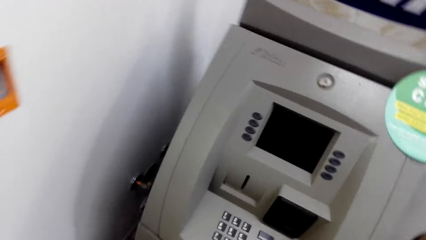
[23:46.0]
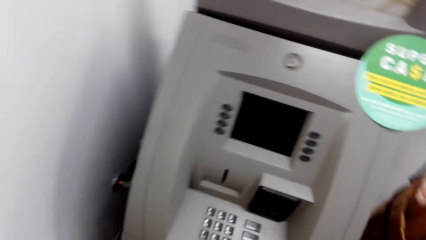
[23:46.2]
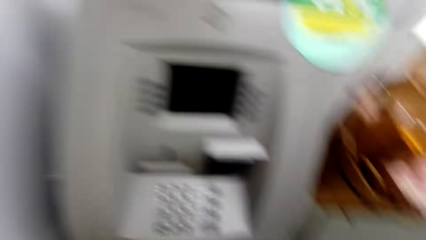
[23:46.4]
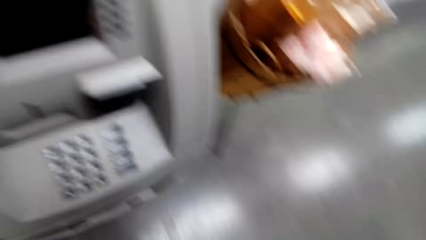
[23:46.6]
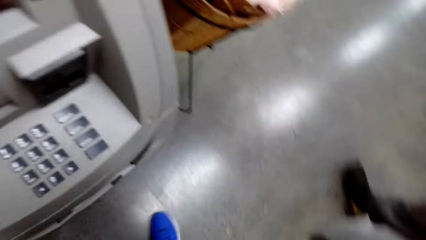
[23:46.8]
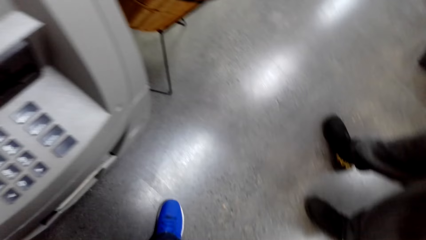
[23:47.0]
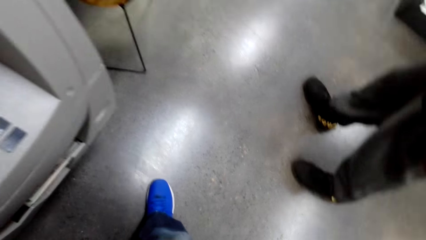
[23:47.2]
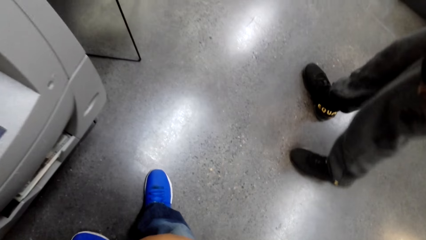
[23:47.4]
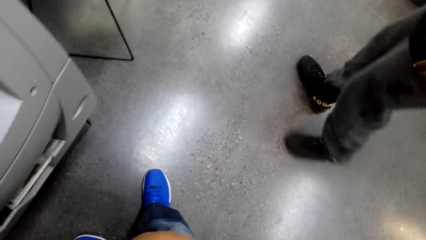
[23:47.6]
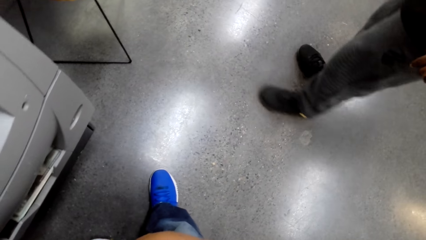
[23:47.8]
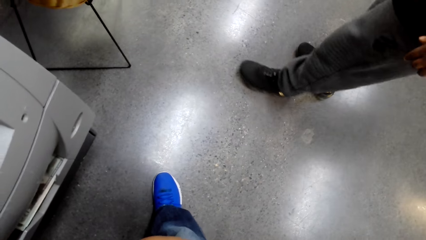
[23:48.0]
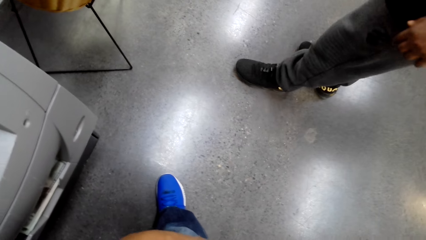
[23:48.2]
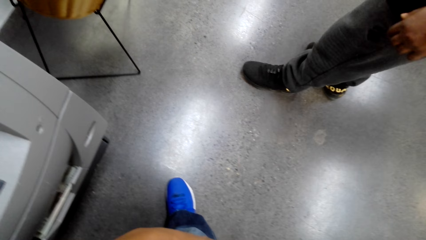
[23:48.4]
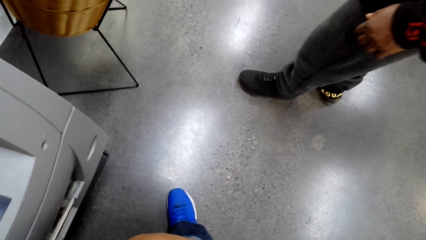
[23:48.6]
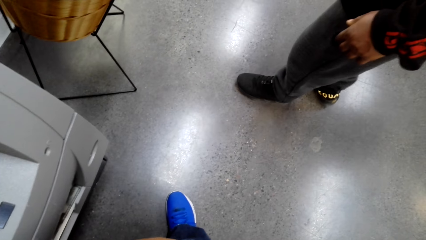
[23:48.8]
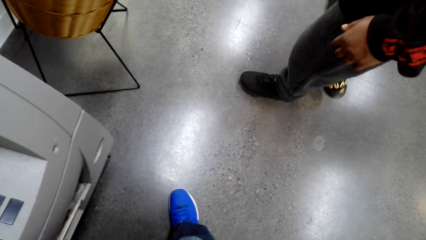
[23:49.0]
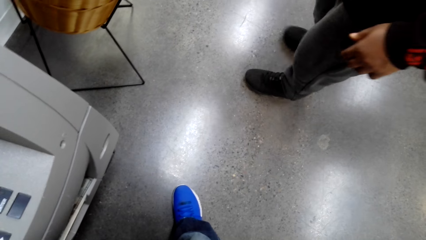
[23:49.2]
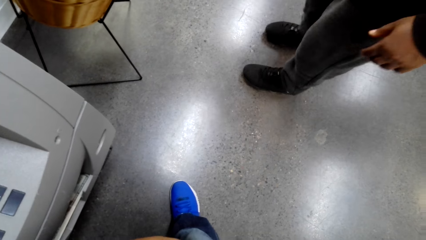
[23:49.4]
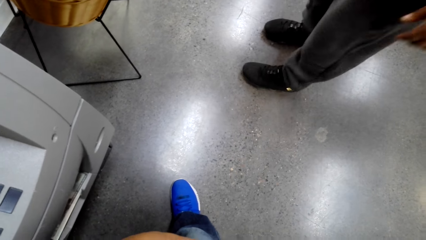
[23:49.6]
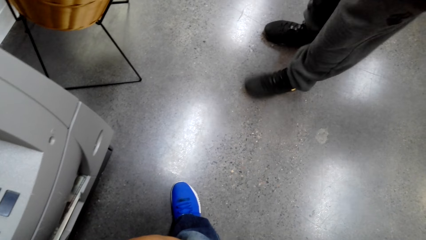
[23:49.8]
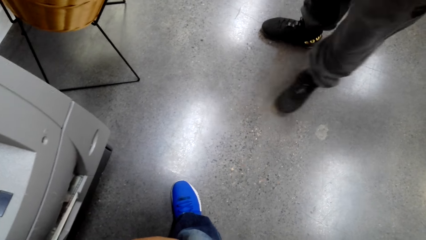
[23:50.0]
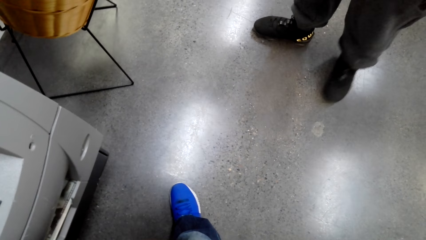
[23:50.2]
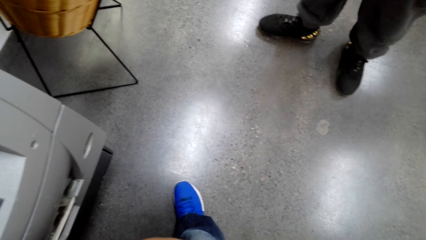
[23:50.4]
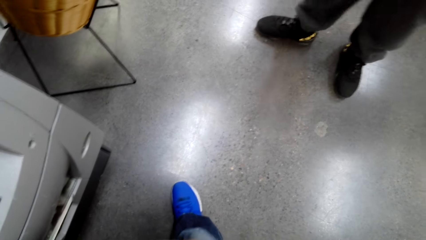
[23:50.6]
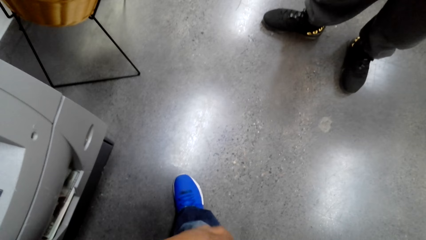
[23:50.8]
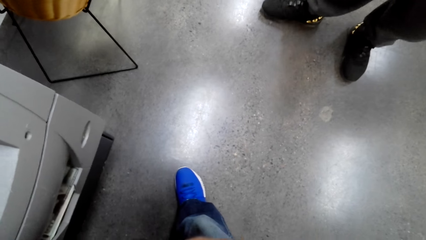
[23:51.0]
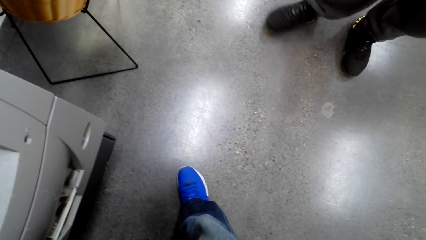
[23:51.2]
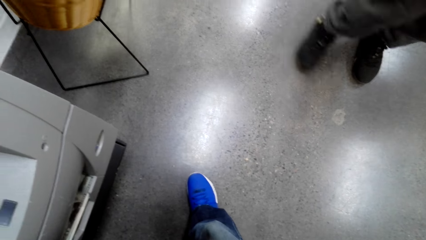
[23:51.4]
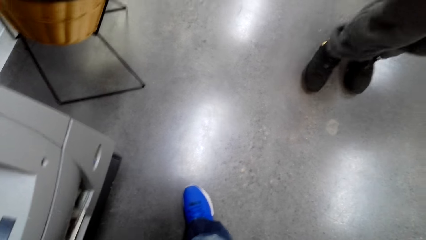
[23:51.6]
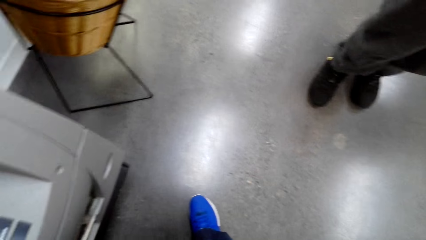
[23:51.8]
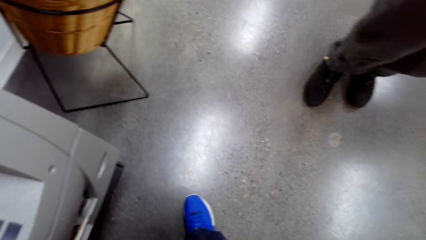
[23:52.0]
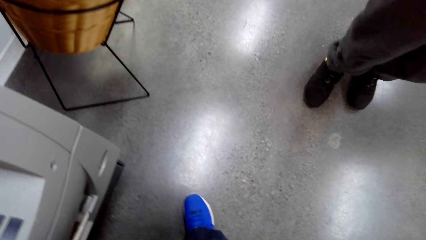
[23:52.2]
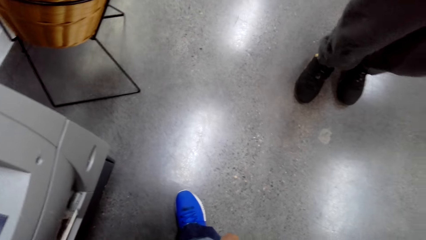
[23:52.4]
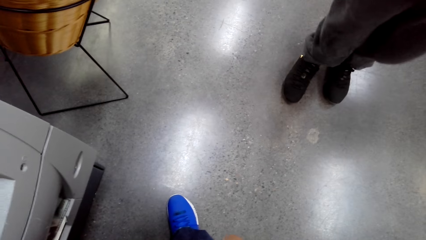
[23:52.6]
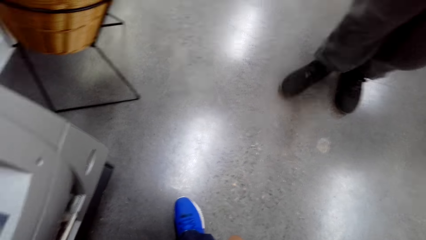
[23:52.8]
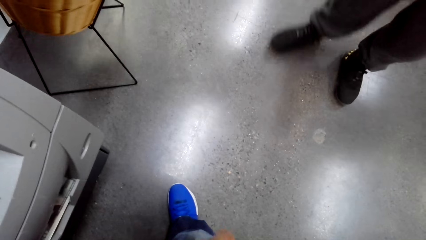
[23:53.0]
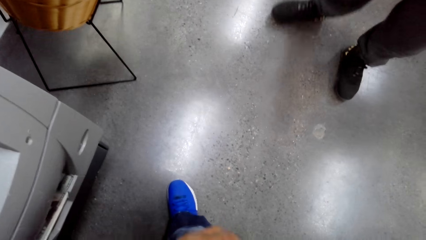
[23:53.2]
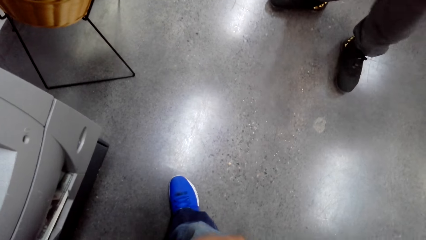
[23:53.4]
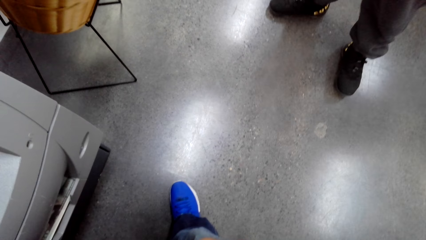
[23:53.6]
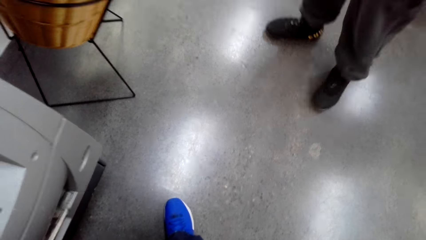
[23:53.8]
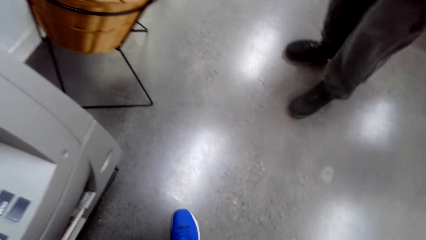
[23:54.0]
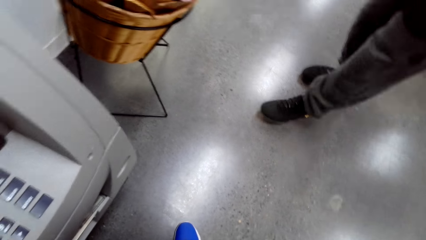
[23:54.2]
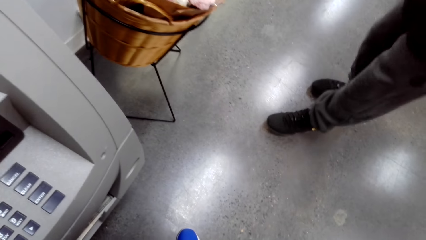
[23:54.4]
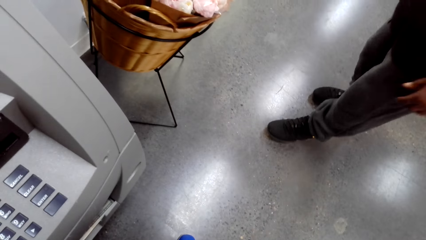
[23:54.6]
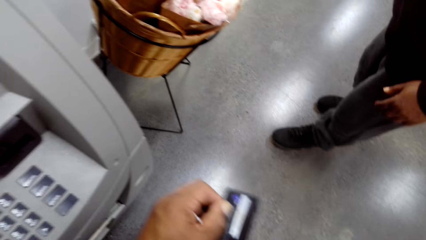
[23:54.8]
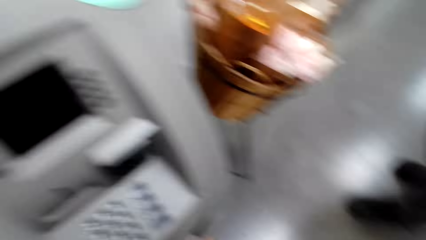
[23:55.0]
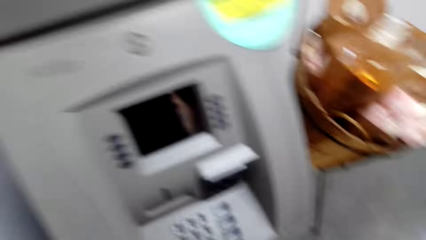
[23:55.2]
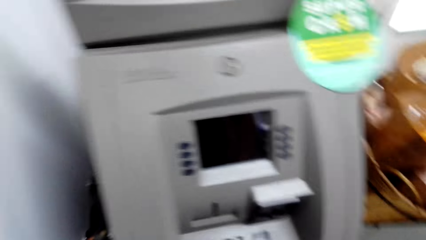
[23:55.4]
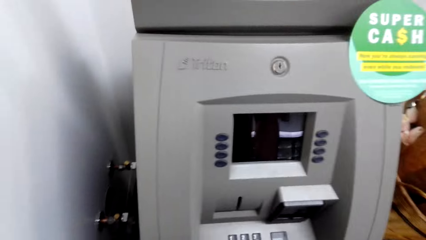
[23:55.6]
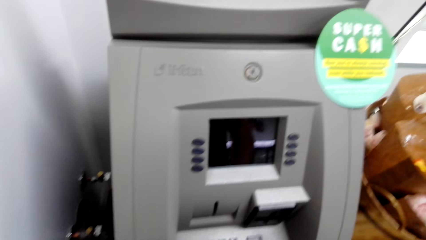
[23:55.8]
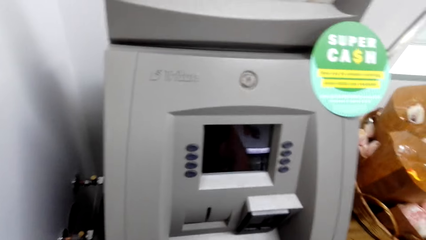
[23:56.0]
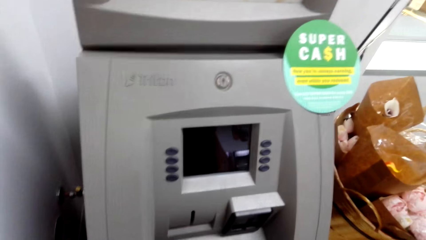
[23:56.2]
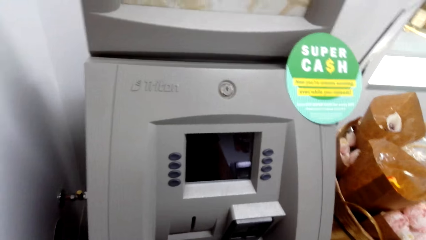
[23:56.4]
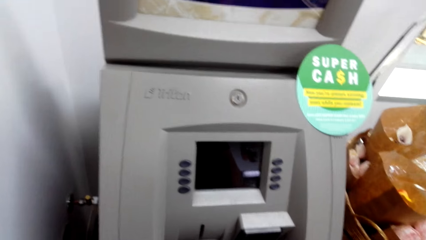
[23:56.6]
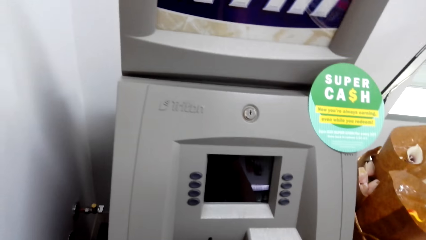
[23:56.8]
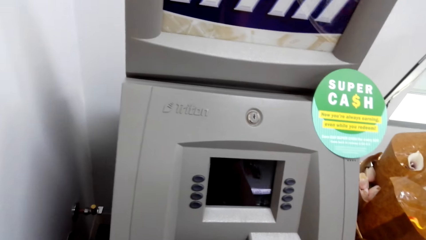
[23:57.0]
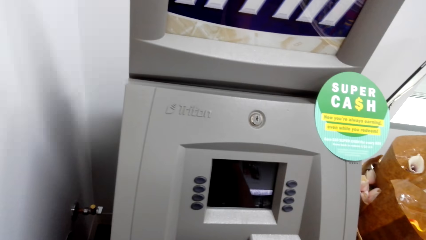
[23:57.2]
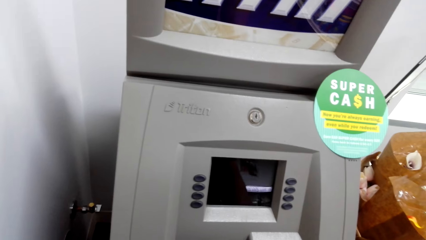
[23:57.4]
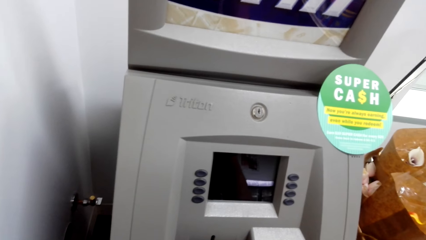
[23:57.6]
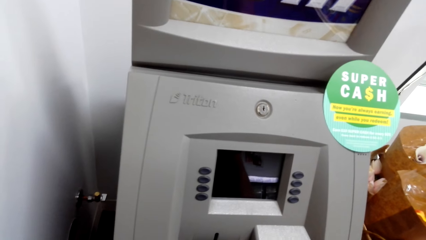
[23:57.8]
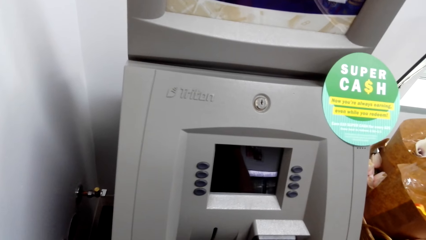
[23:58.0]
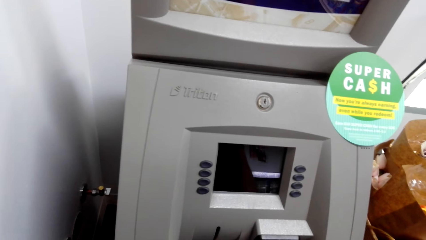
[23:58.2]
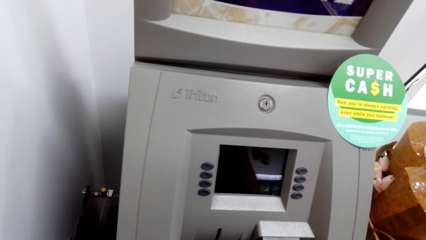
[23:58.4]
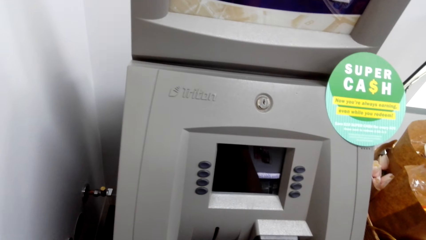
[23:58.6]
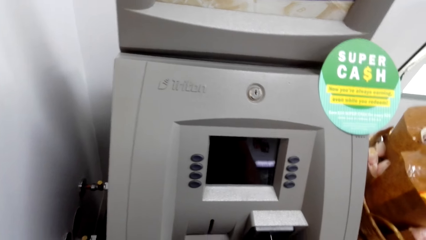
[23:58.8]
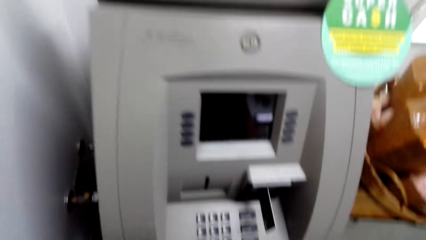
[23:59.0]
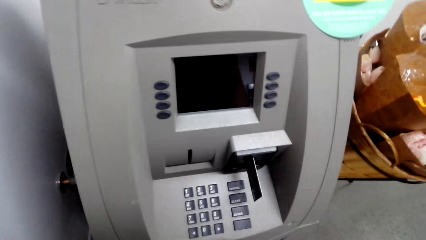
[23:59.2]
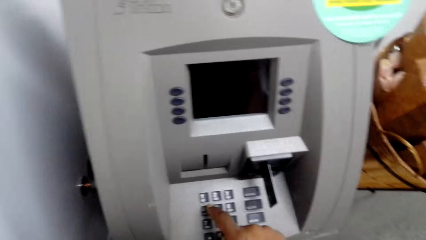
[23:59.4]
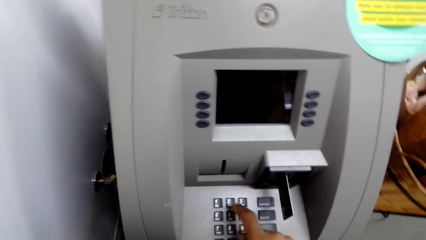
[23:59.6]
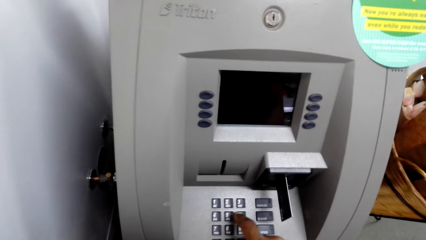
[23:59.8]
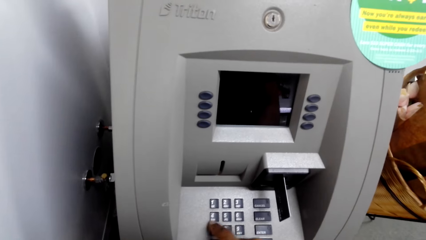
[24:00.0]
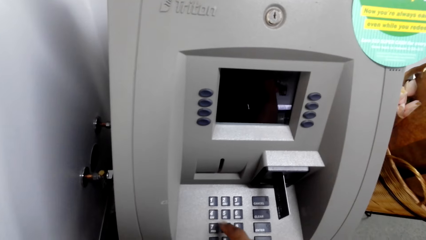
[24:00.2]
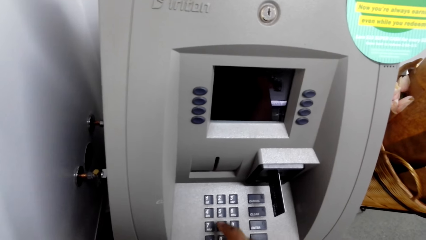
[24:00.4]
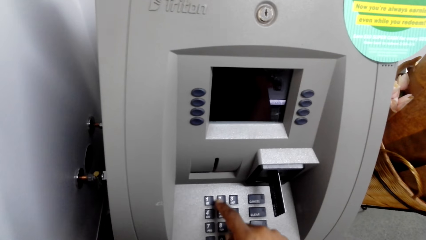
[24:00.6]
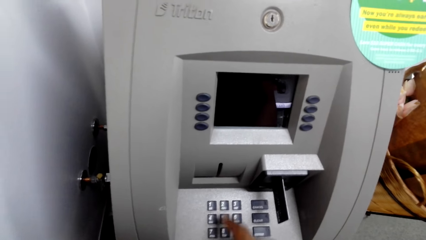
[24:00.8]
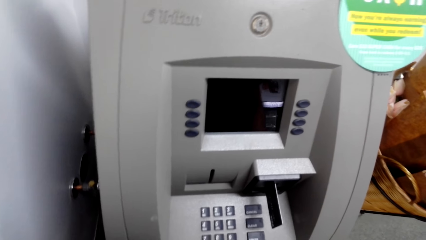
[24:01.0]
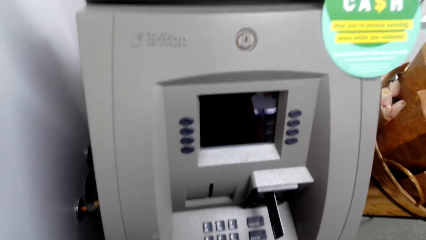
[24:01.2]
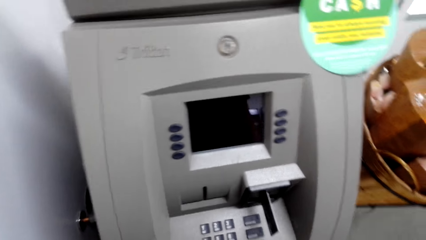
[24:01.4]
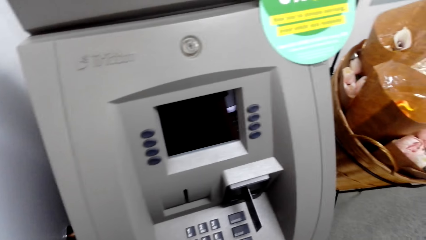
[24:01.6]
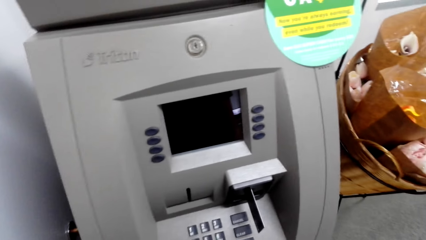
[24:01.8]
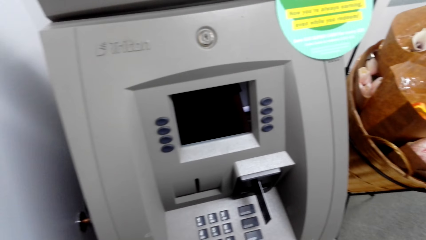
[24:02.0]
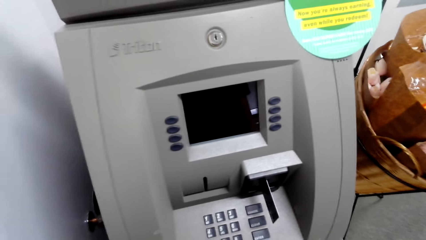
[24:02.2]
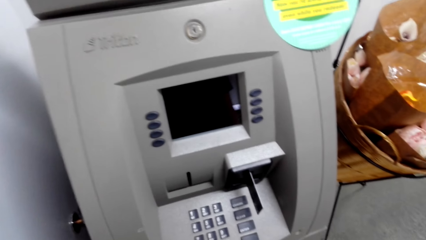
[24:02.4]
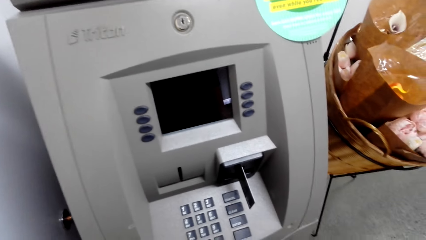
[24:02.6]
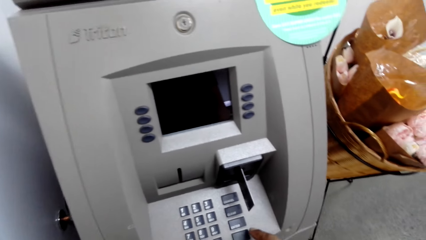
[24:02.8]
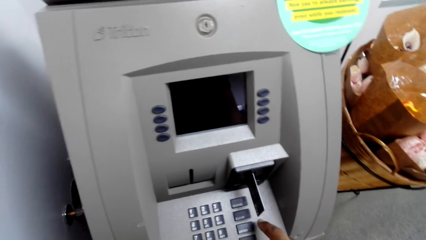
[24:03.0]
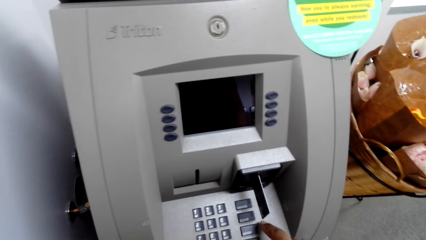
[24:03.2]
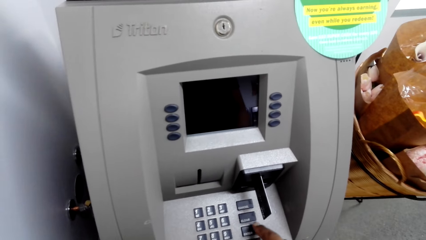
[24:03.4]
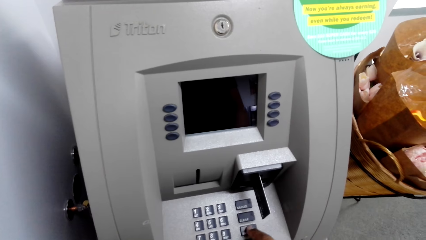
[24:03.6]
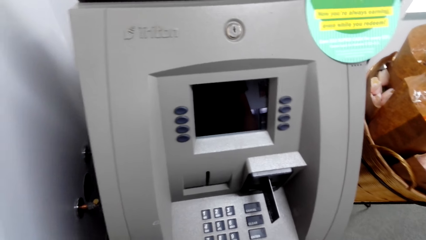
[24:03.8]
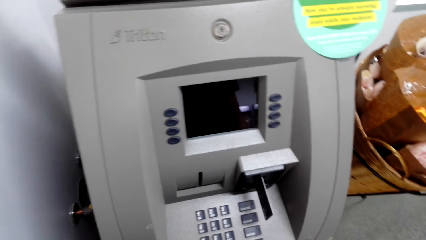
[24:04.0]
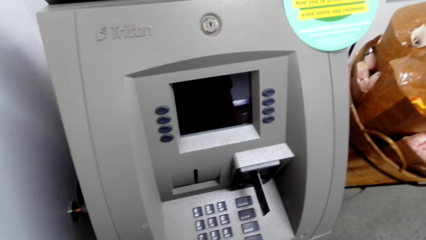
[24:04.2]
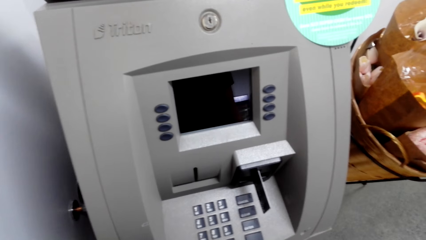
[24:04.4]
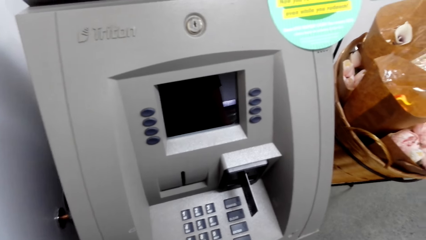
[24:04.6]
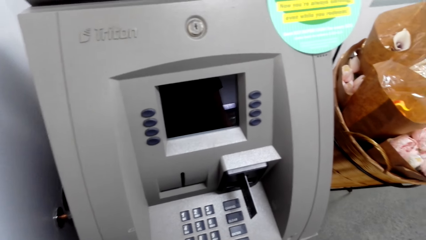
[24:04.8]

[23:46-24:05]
The camera wearer stares down. They stare at the ATM machine. They insert the card to the machine. They use the ATM machine. They press the machine buttons.
